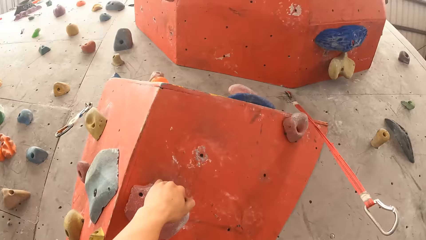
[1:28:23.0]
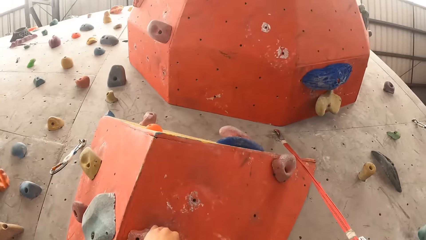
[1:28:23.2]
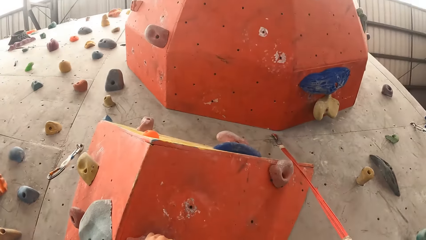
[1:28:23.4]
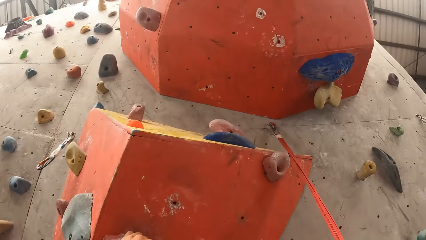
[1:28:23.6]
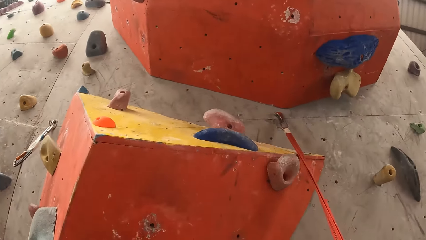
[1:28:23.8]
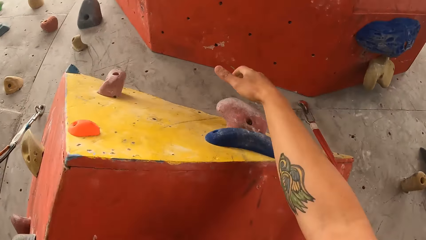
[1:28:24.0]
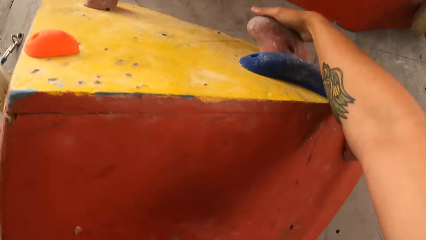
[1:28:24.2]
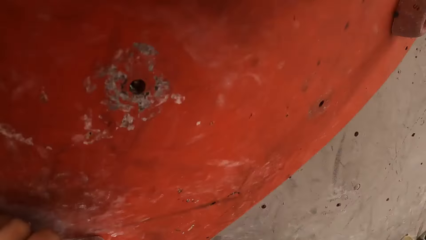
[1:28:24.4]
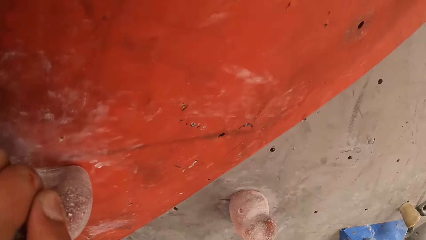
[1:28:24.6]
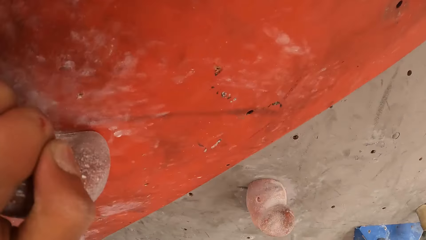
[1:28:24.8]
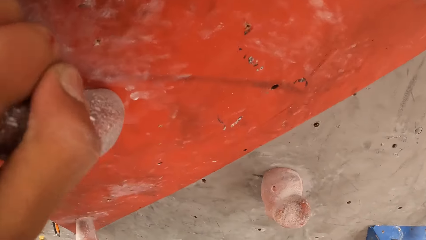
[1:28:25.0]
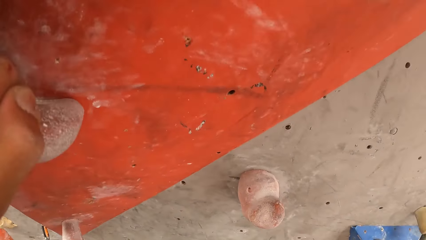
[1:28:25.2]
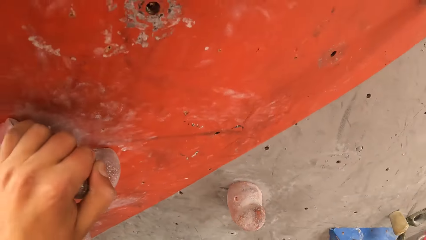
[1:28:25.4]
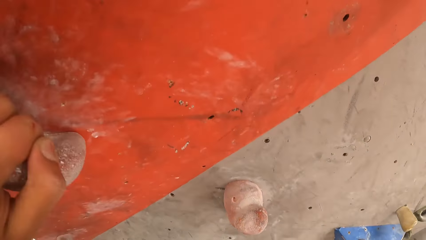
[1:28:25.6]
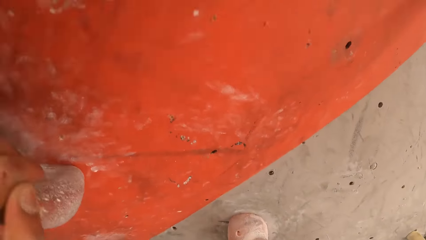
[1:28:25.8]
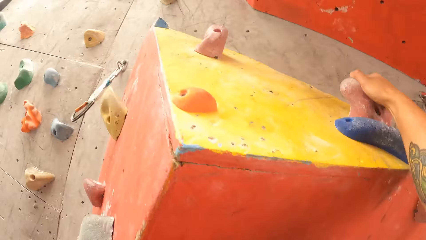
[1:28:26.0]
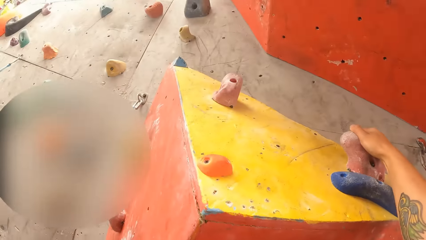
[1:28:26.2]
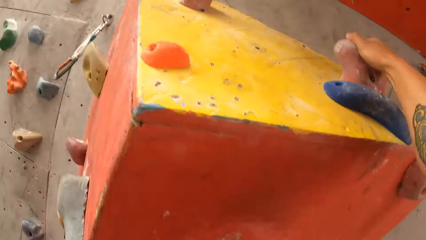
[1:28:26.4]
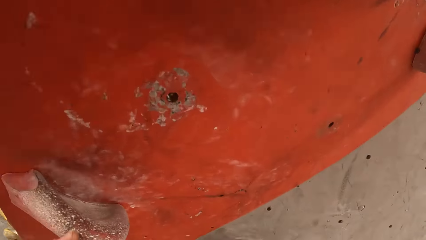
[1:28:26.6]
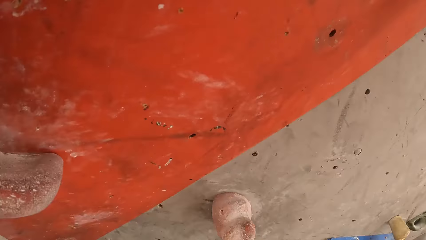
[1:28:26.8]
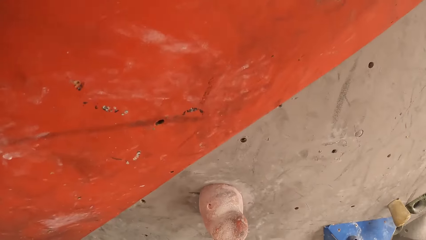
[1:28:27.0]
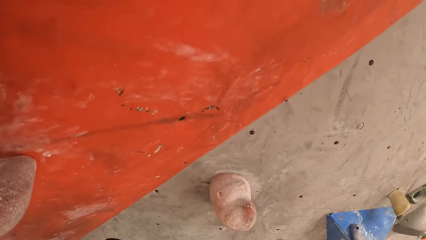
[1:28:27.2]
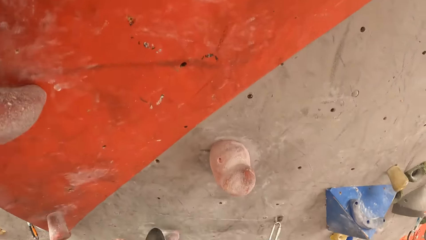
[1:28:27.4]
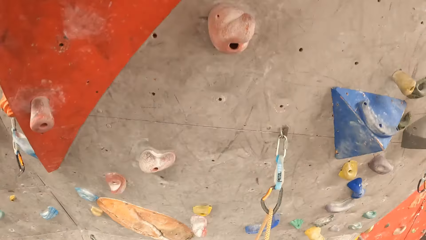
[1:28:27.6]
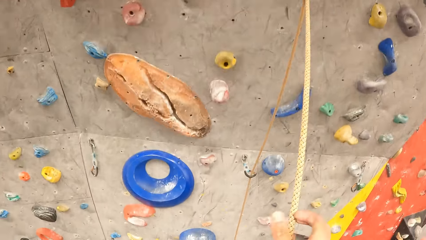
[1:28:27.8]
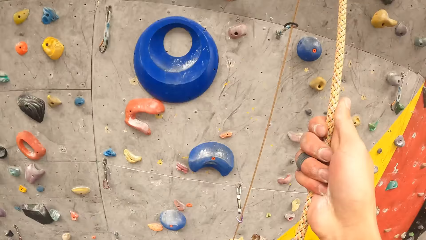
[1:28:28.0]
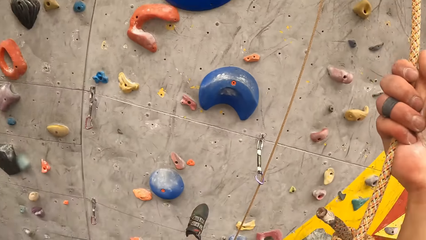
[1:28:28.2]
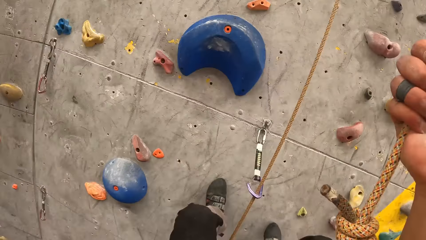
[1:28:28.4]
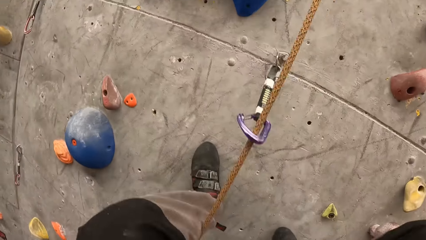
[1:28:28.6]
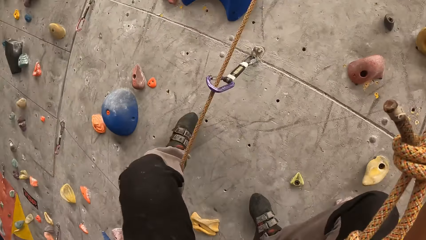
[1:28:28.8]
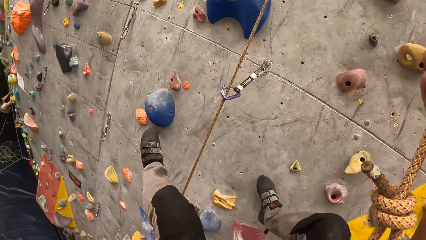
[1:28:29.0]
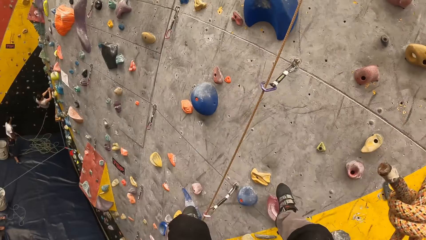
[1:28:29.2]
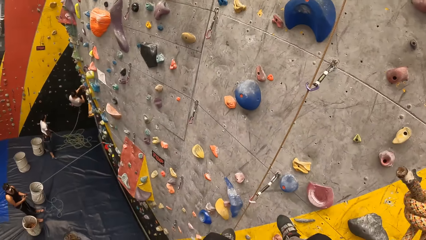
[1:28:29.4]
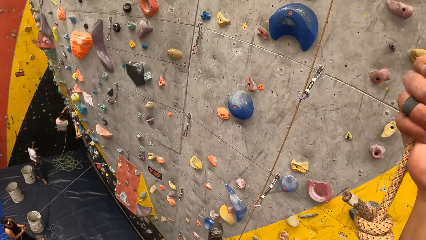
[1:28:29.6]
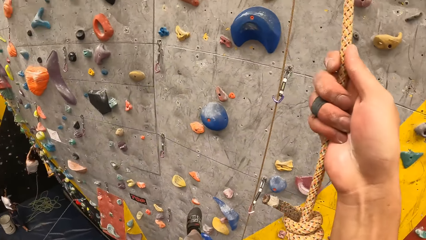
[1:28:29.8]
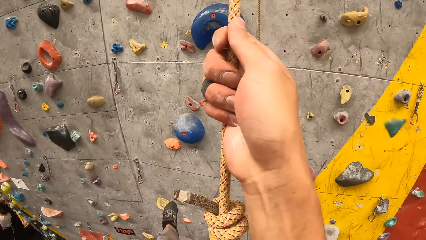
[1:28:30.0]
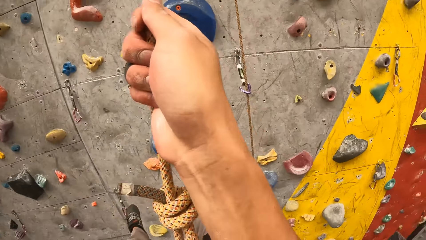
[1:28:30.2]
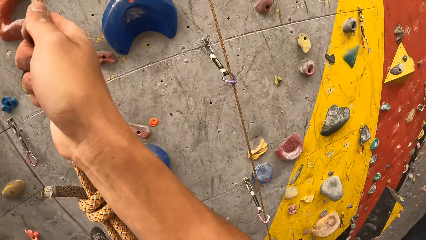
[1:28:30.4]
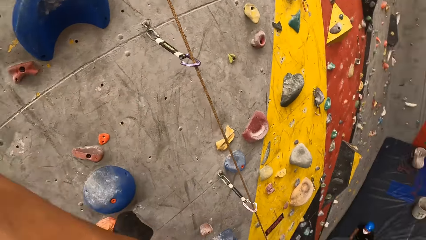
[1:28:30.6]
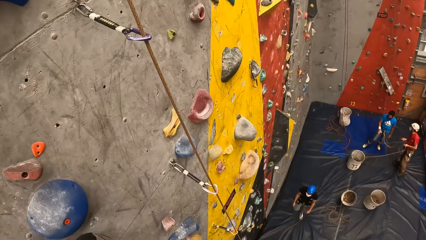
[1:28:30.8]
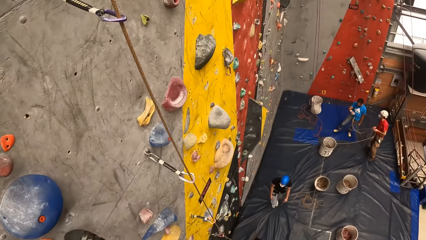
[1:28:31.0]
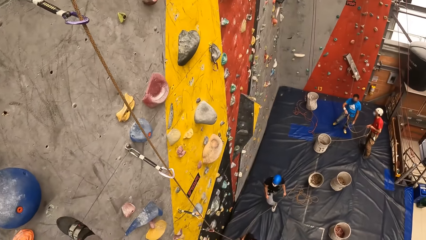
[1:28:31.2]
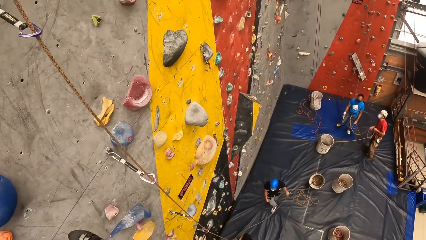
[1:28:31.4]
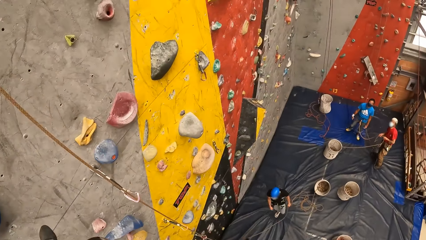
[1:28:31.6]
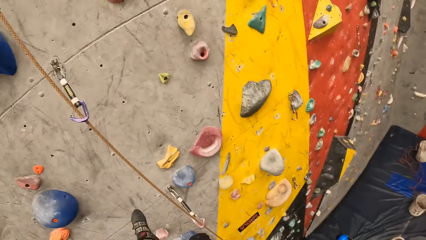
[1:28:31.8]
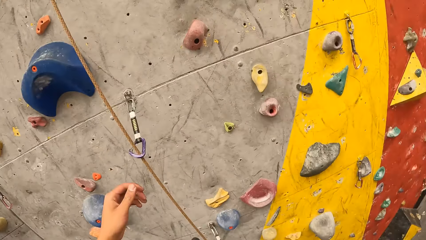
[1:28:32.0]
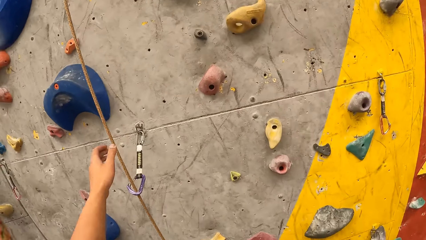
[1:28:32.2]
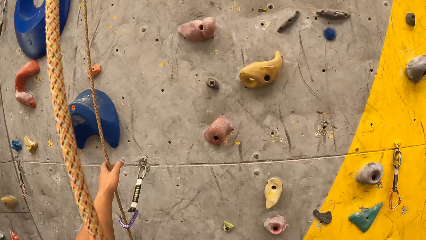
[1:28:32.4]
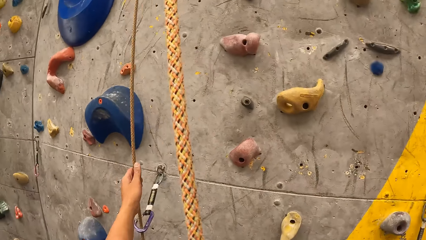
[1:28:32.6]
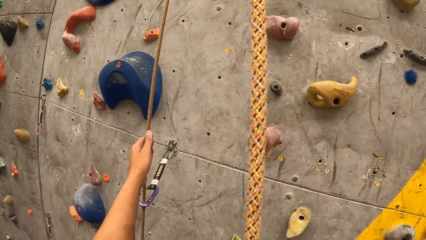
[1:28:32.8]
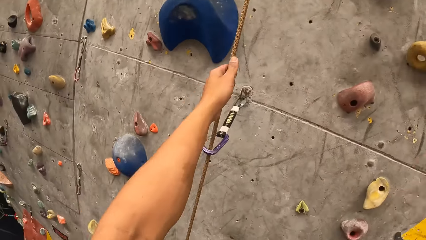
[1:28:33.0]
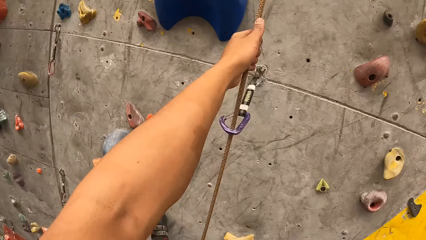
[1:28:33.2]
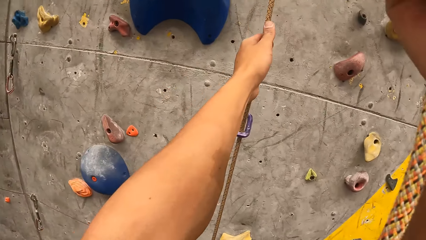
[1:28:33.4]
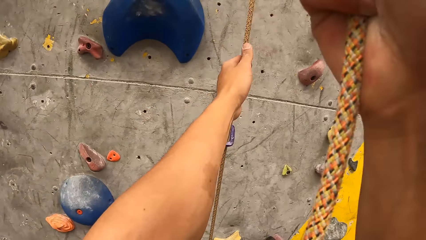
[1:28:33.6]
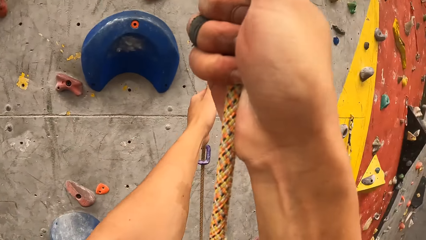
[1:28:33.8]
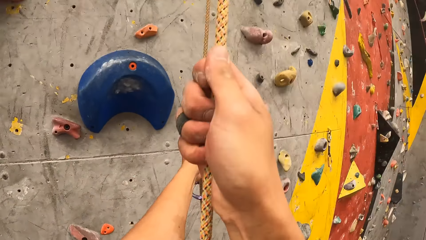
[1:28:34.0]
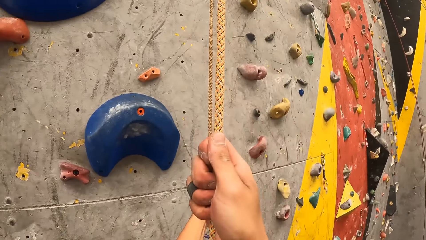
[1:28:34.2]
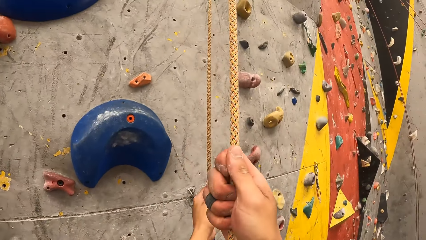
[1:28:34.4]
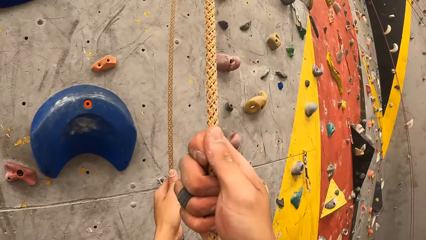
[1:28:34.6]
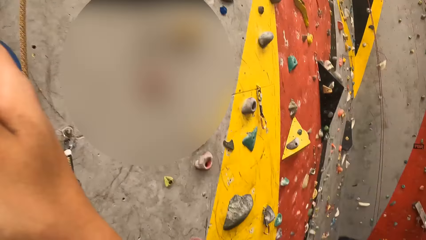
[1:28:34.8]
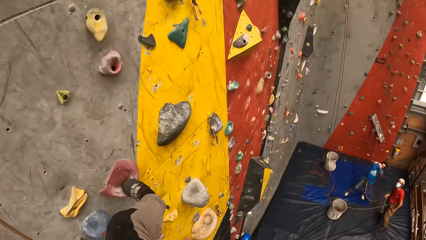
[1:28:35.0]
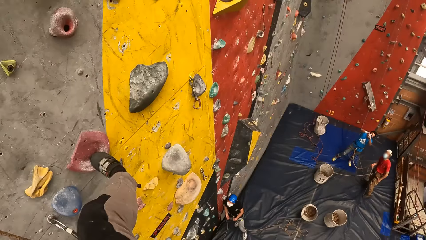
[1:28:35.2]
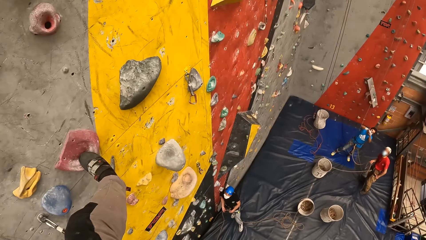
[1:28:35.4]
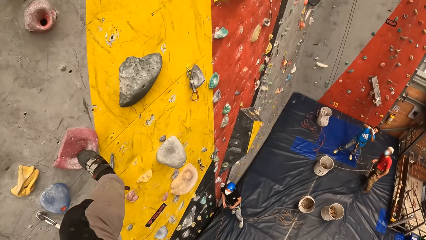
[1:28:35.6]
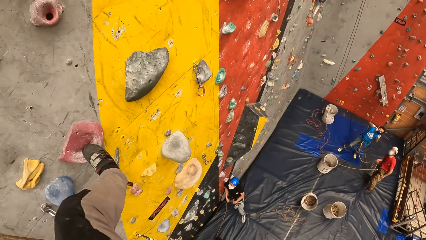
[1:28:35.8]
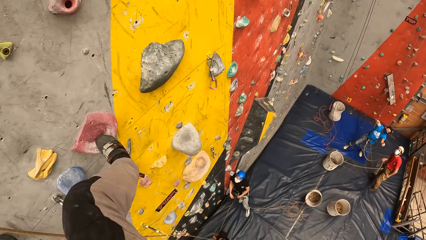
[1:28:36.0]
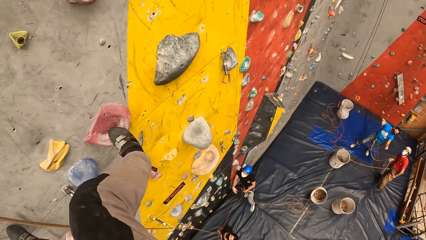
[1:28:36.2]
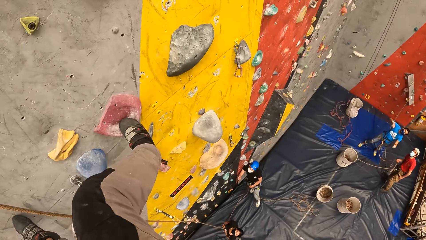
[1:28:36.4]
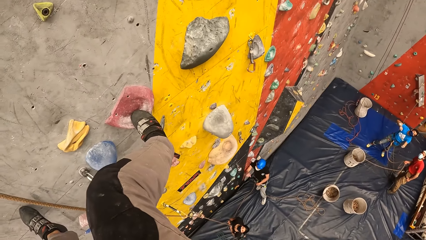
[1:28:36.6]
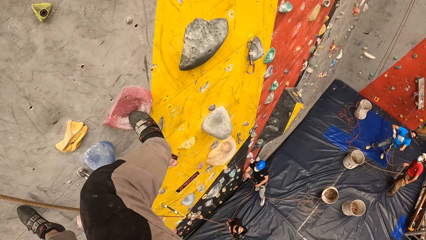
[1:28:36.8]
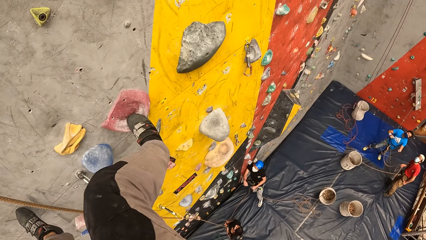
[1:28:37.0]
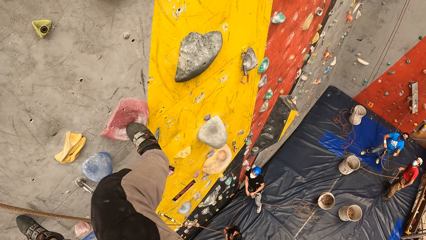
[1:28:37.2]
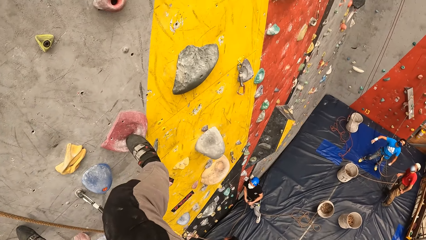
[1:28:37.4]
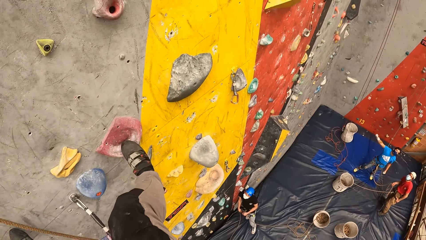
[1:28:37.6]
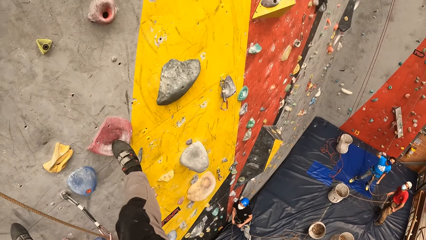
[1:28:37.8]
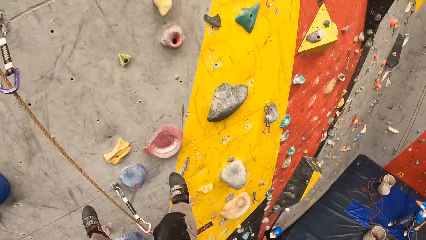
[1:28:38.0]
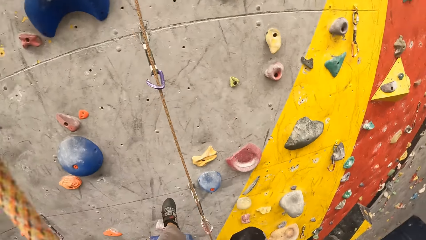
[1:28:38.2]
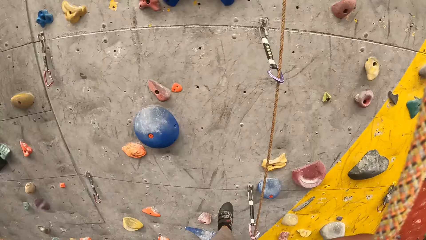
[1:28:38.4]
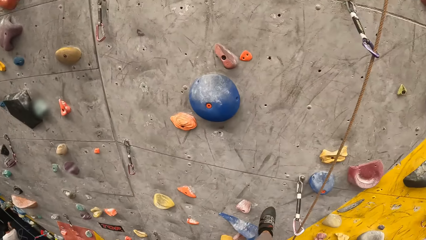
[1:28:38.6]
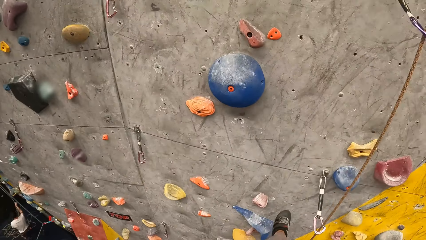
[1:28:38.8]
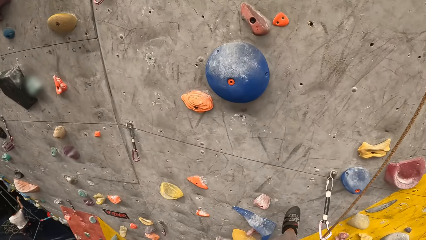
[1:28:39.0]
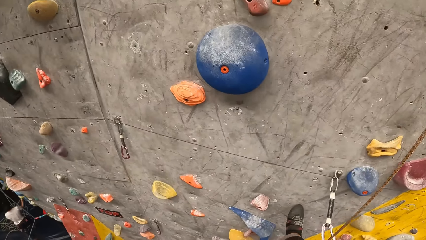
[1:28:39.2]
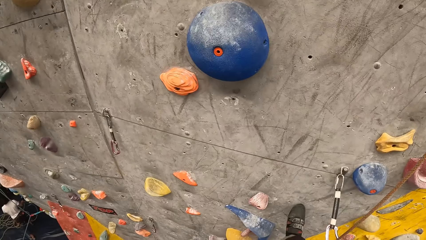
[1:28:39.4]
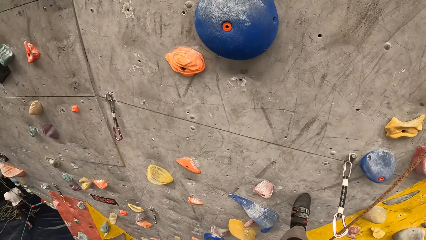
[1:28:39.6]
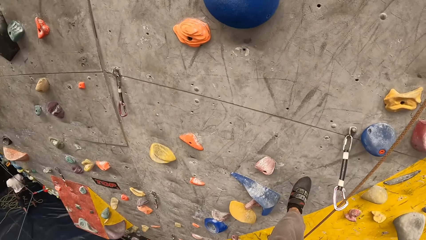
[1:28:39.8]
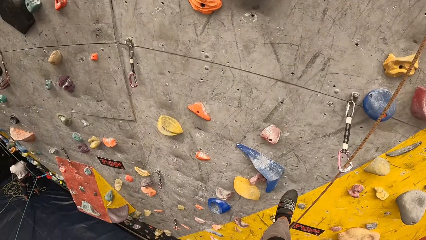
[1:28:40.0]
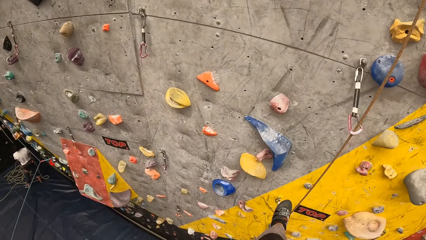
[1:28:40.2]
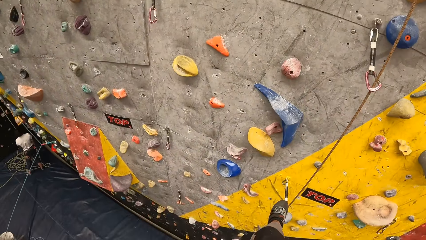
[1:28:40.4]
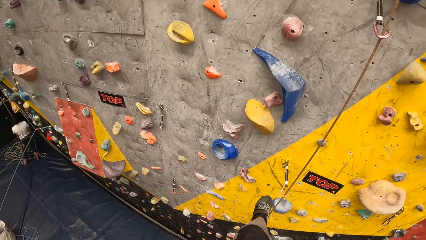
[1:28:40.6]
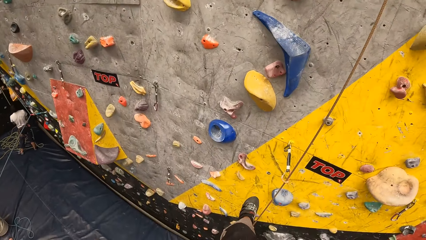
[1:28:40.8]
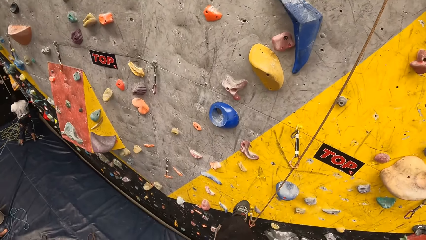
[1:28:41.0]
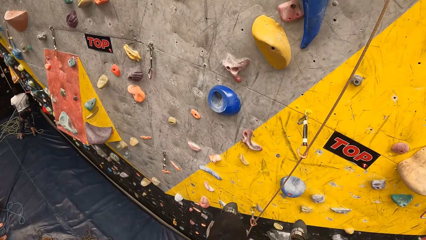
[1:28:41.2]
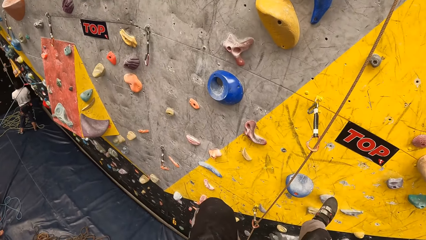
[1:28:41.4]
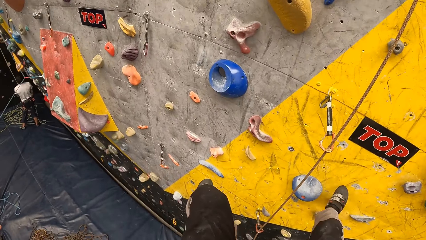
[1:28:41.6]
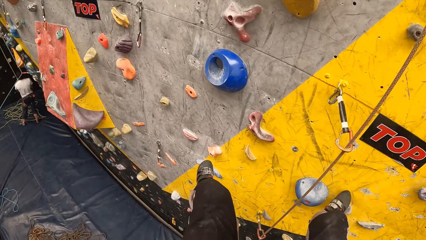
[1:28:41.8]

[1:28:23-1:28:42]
The camera wearer holds a climbing hold. He looks down. He looks up. He holds a rope. He moves down a wall with the rope. He steps on the wall. He moves down the wall with the rope. He steps on the wall. He looks down. He holds the rope. He adjusts his hand on the rope. He moves down the wall with the rope. He steps on a hold. A man talks with the camera wearer. The camera wearer looks down. He moves down the wall with the rope. He steps on the wall. He moves down the wall with the rope.
